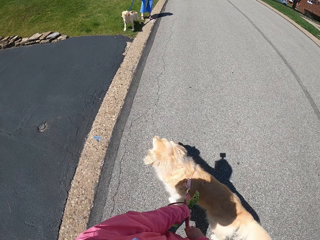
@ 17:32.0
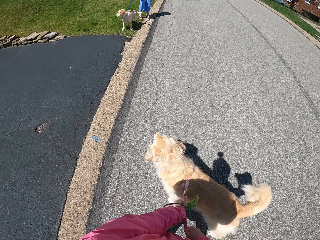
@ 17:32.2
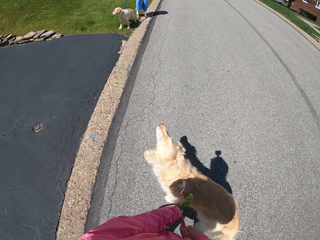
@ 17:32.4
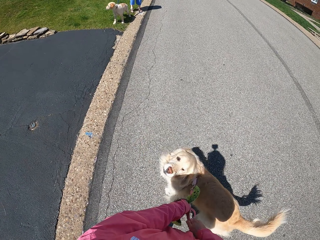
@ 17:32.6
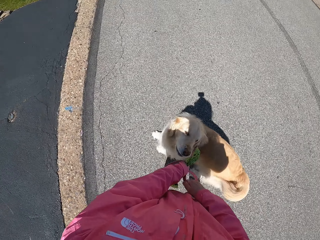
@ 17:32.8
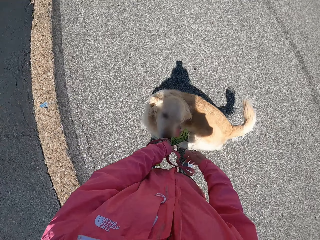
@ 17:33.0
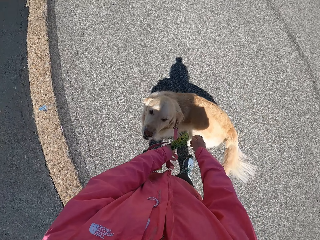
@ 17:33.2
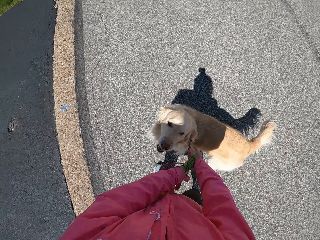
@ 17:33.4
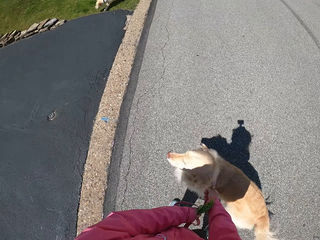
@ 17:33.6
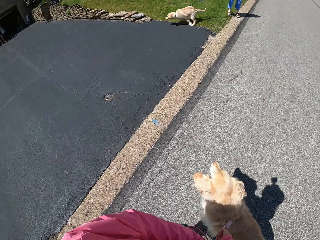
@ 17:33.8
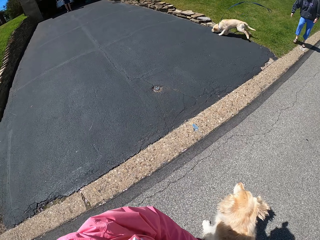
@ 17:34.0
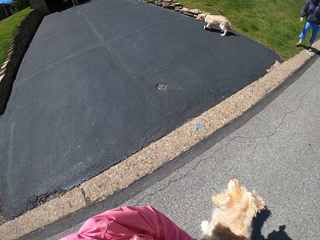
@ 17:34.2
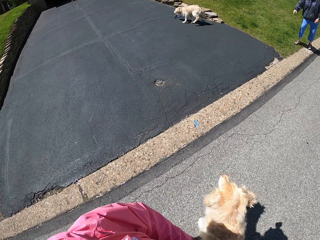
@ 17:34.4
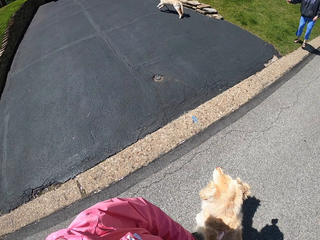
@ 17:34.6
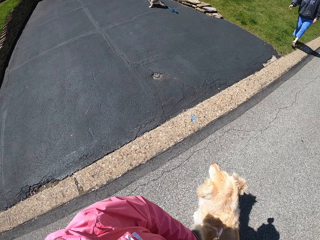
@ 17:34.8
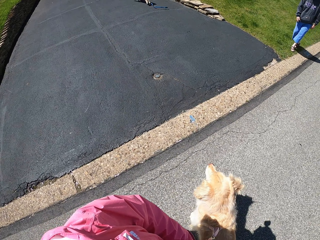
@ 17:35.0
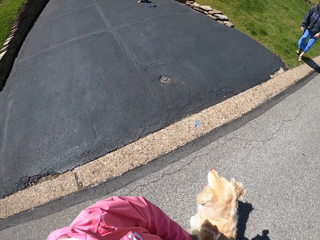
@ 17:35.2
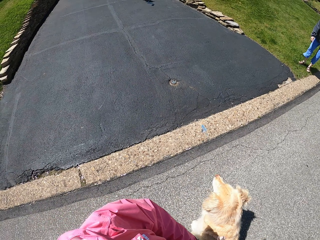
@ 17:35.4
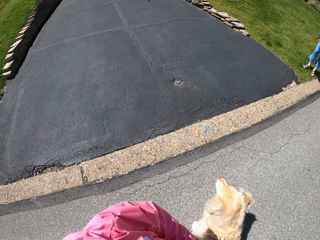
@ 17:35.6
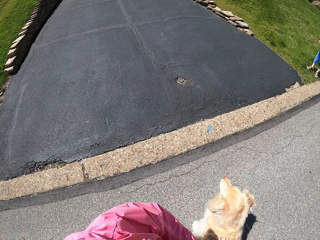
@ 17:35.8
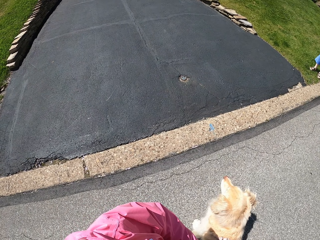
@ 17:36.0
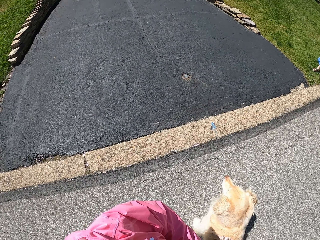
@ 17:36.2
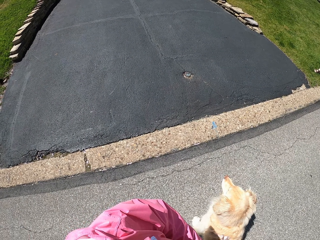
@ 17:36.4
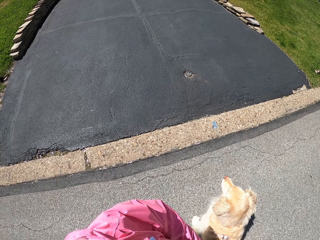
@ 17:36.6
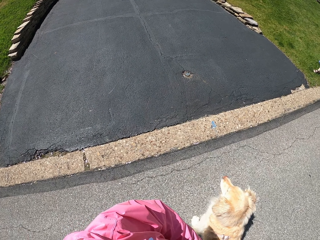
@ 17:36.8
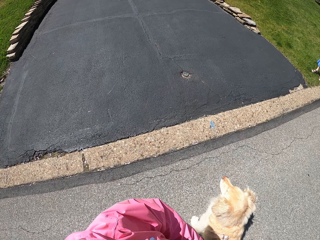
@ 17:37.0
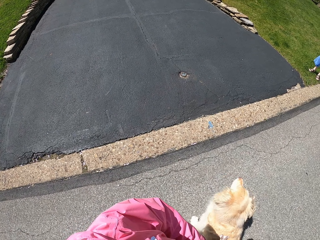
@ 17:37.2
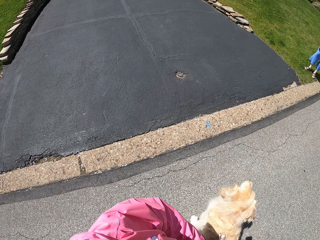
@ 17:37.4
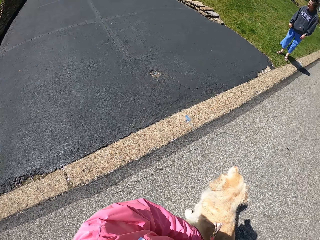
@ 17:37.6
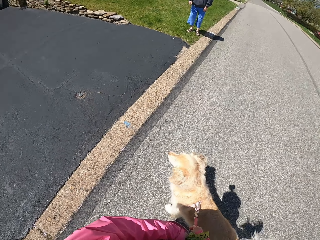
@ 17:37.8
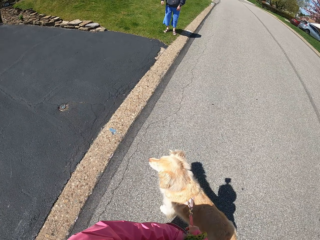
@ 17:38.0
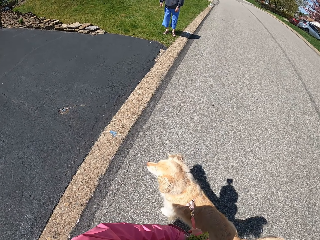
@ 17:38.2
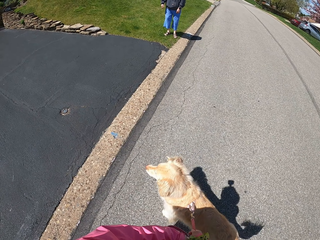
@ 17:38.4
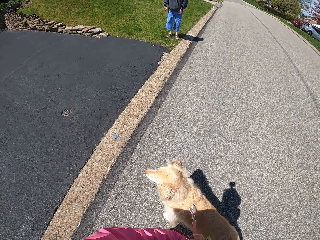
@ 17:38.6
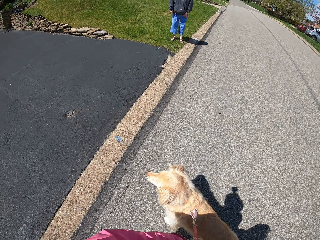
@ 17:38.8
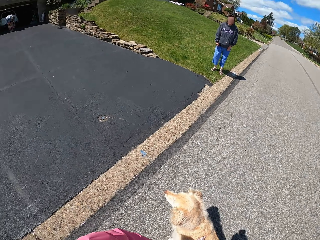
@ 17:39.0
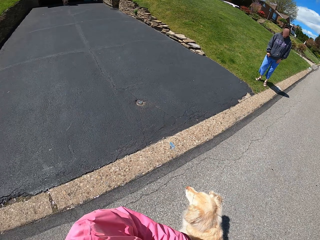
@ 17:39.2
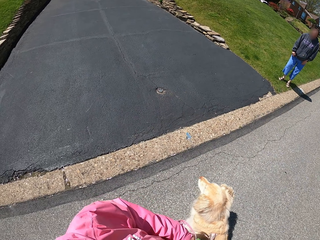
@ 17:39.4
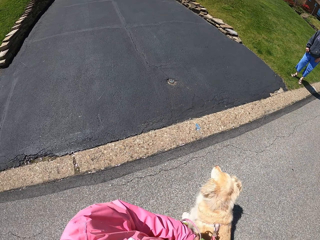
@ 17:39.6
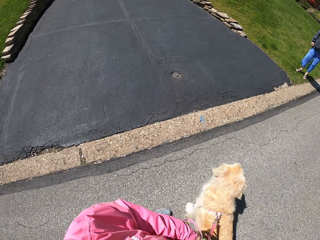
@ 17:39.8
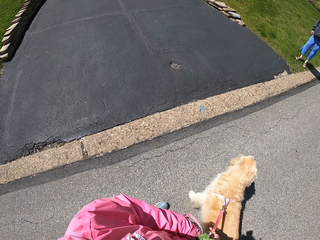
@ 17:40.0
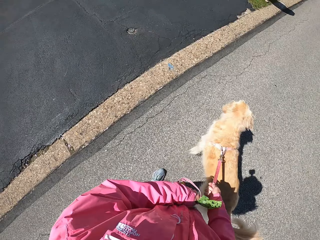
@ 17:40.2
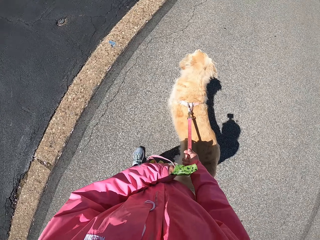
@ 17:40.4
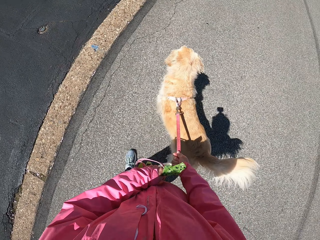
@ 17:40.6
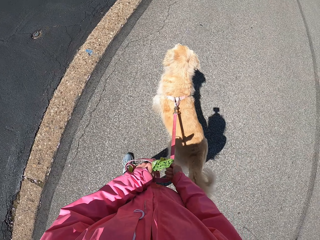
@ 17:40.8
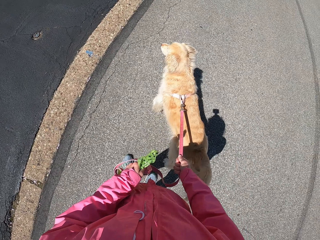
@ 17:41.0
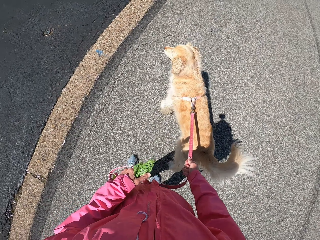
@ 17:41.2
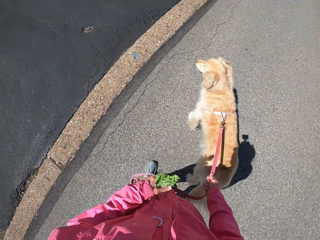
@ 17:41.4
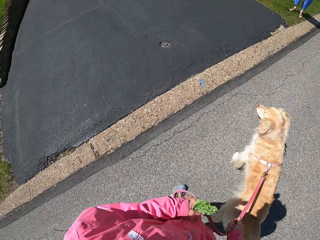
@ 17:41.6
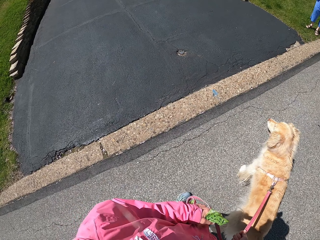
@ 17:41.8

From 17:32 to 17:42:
The camera wearer holds the leash with both hands. They hold the dog on the road. They hold the leash with the other hand. They look around. A lady drops her dog thread. The lady walks. The camera wearer looks around.
